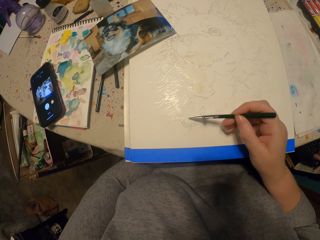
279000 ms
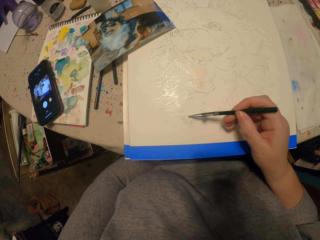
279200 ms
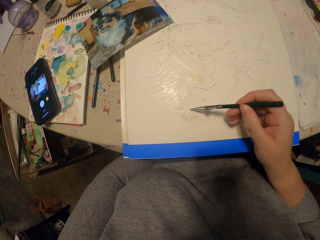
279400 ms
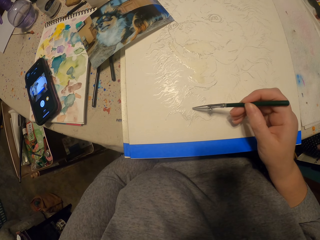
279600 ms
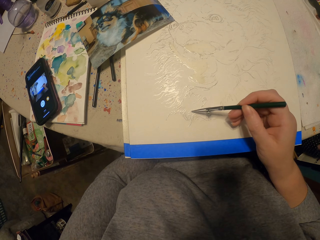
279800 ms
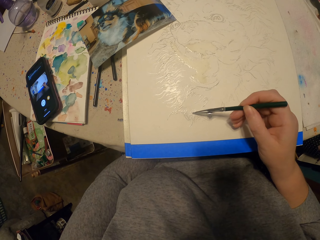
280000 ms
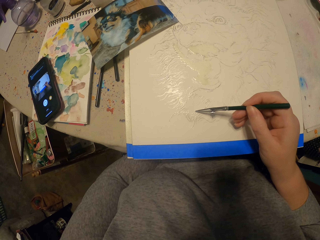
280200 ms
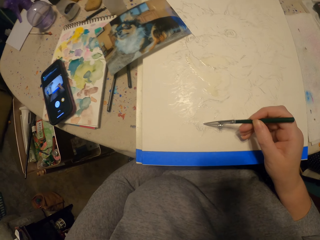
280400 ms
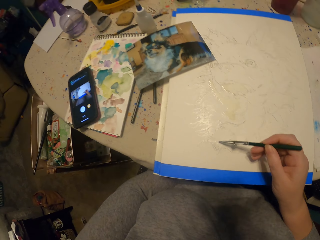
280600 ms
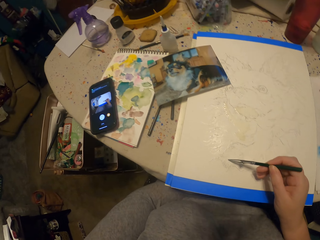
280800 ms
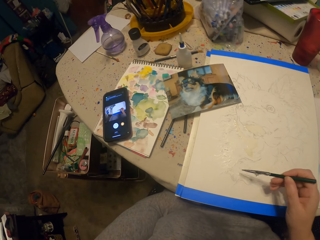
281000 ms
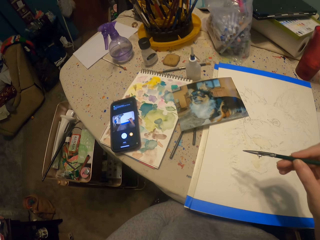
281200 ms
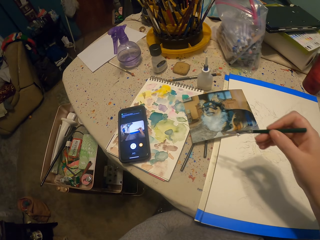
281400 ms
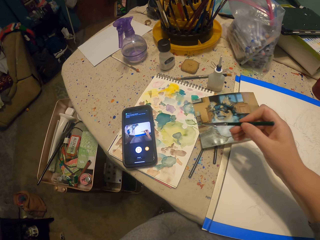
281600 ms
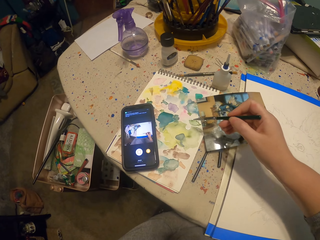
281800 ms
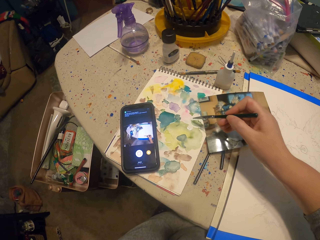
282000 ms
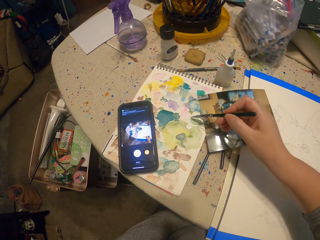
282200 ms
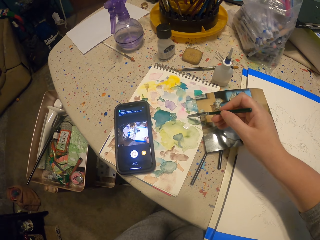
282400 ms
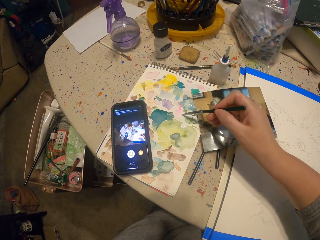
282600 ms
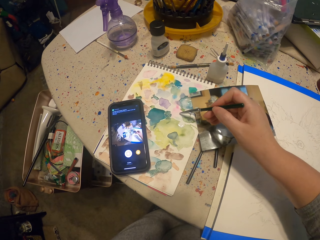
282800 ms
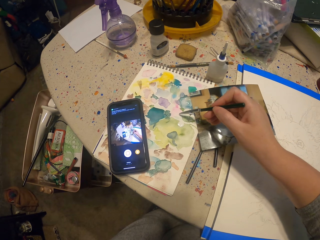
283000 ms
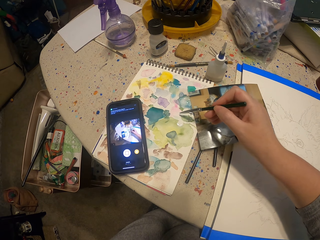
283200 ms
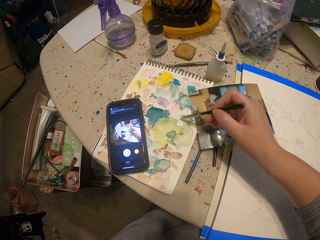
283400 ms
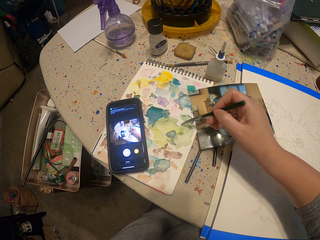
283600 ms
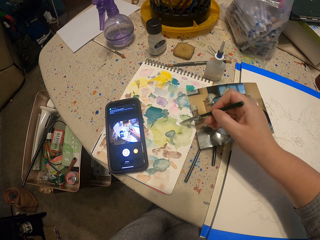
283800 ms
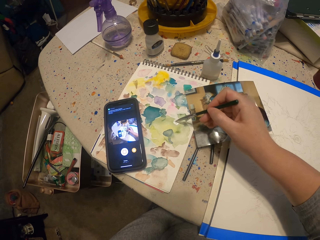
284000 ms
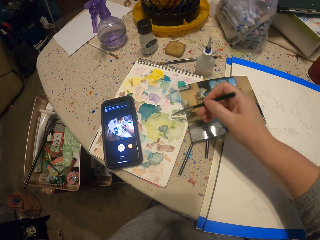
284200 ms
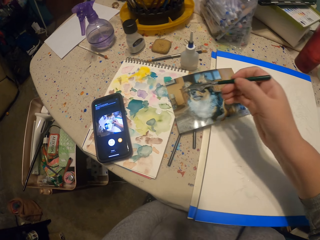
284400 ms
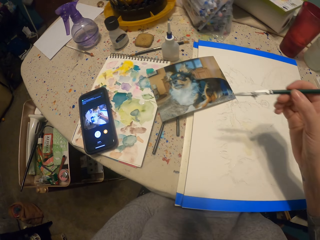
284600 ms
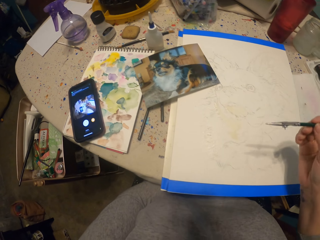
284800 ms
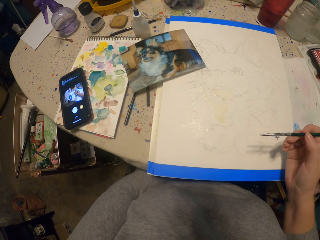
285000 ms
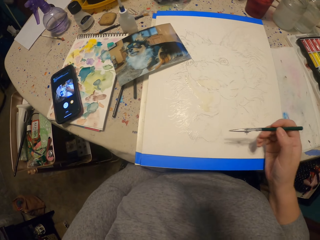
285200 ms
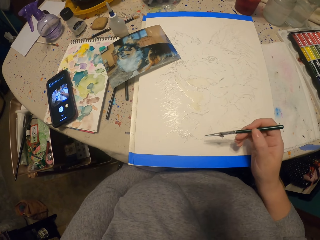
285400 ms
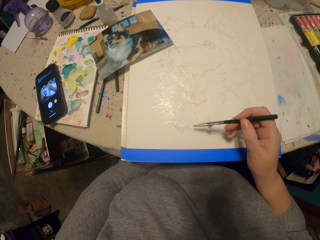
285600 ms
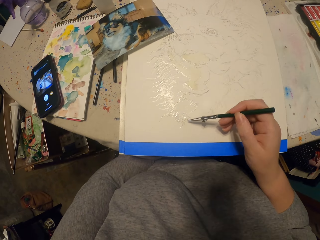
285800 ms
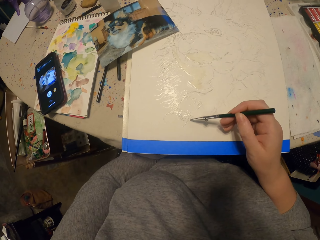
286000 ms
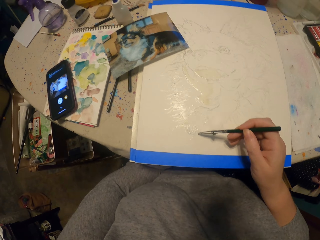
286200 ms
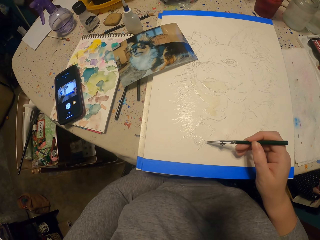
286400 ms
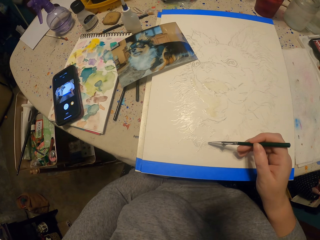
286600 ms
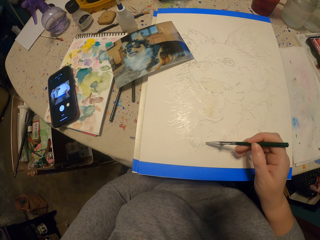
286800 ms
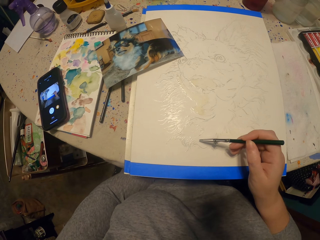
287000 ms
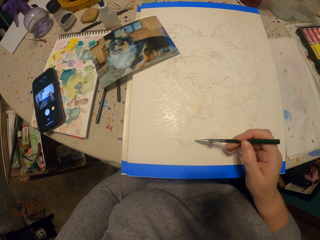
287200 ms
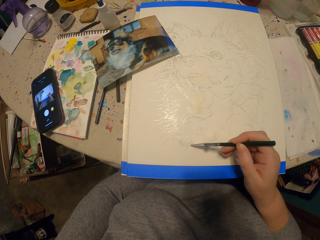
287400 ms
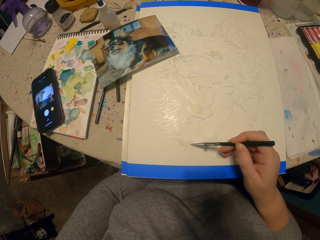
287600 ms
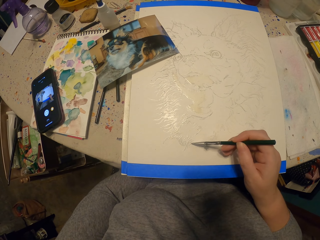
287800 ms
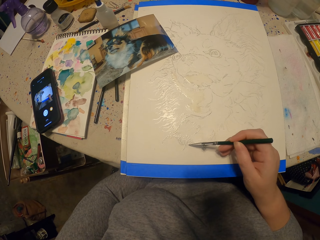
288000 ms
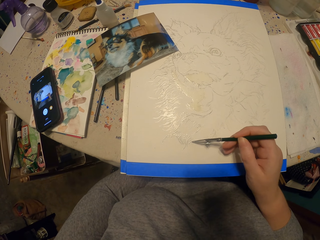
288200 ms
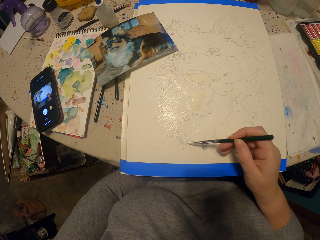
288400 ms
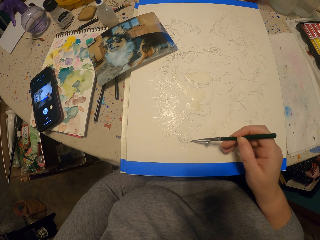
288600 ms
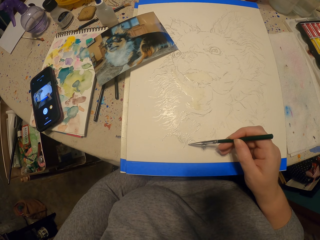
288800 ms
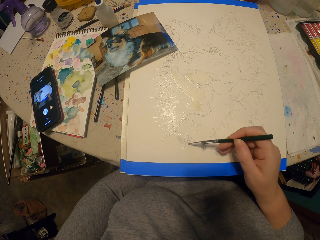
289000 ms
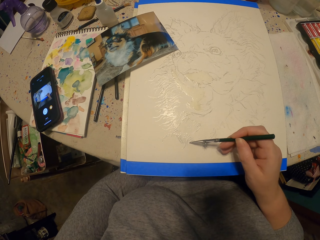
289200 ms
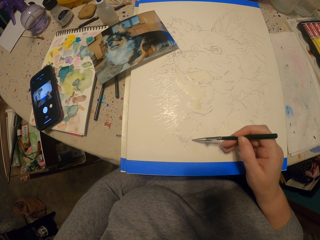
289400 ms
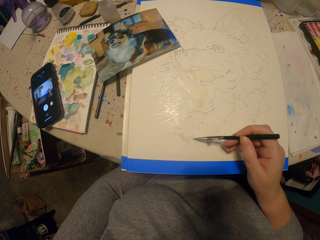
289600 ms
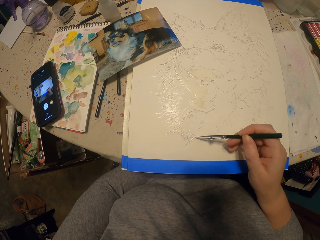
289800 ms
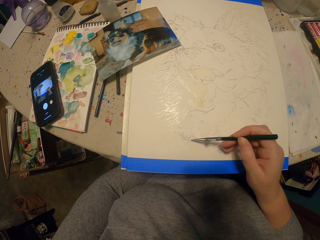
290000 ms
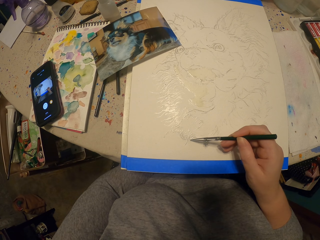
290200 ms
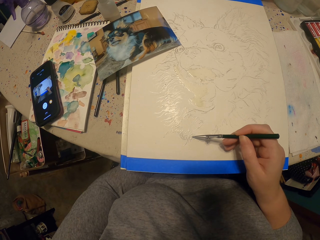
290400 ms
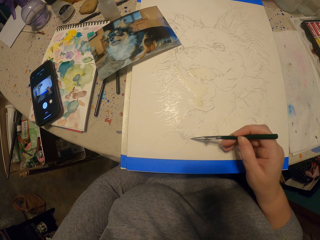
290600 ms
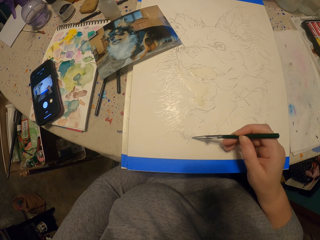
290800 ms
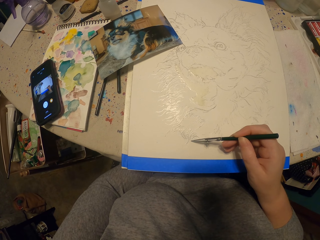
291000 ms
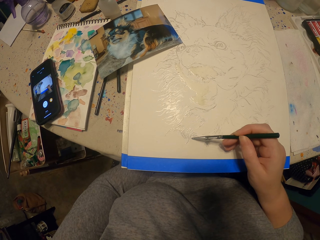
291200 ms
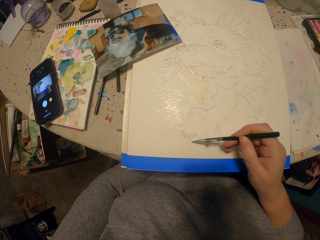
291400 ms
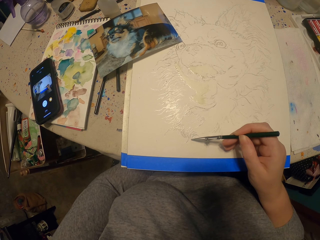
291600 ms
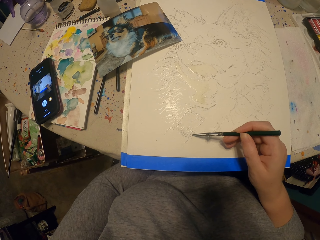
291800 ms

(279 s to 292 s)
The camera wearer paints a picture. They dip the painting pencil in the ink. They paint the picture.

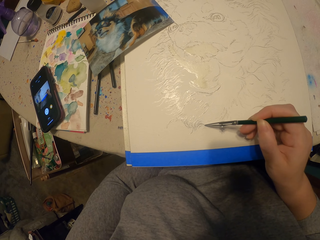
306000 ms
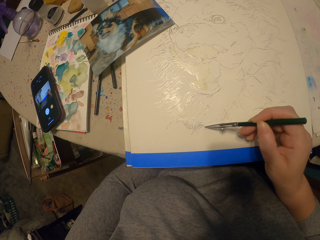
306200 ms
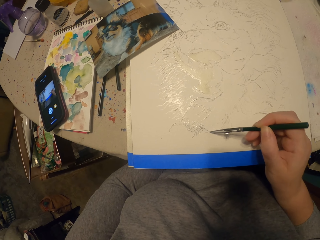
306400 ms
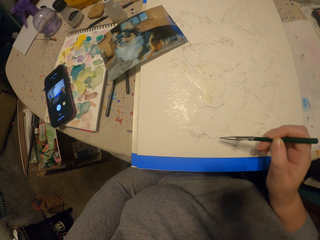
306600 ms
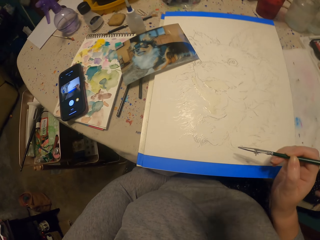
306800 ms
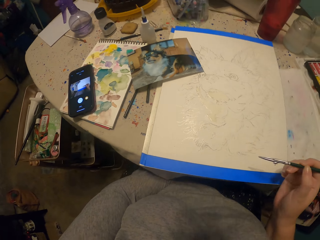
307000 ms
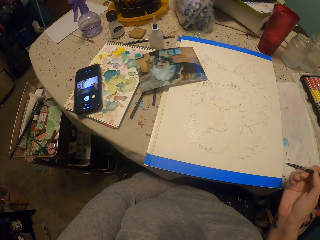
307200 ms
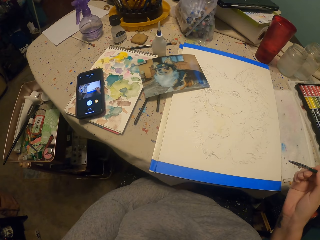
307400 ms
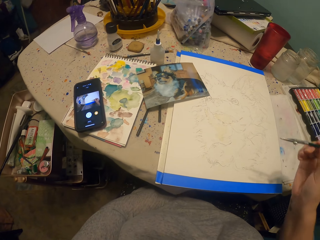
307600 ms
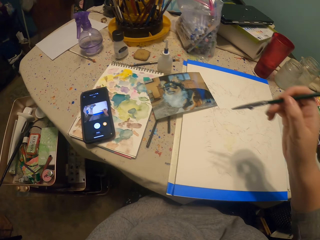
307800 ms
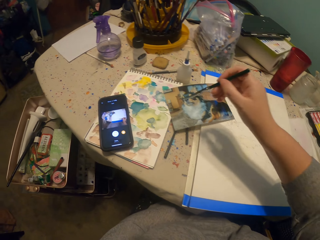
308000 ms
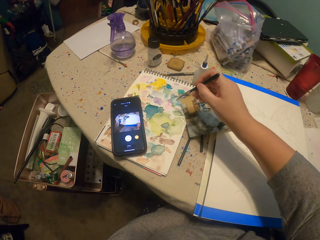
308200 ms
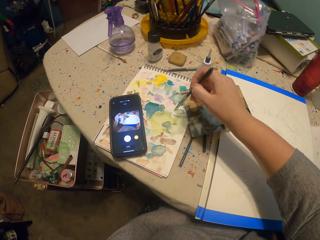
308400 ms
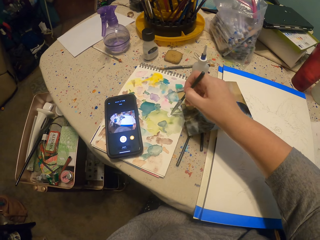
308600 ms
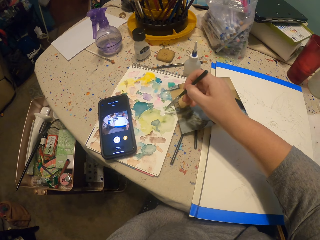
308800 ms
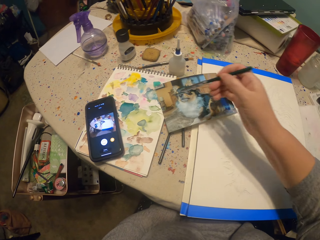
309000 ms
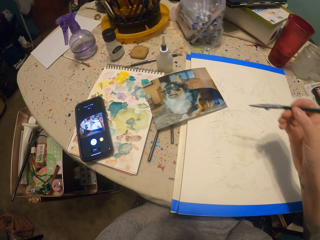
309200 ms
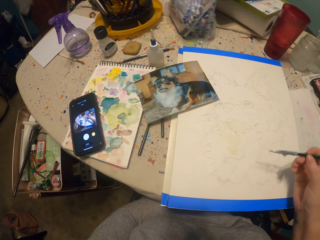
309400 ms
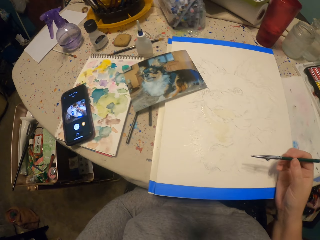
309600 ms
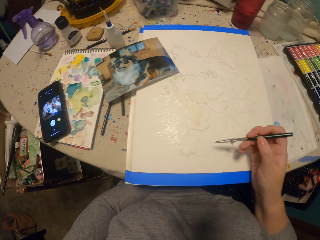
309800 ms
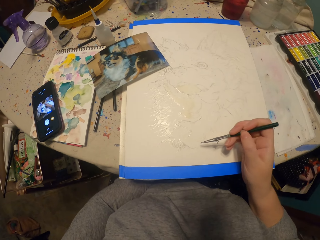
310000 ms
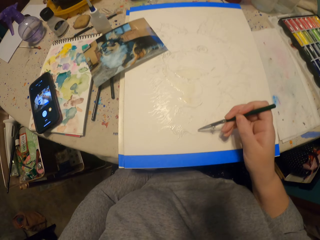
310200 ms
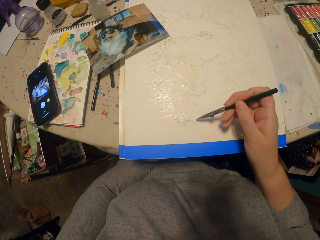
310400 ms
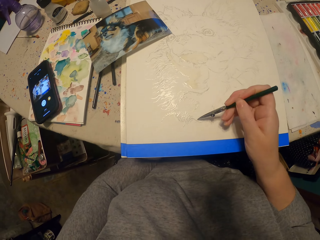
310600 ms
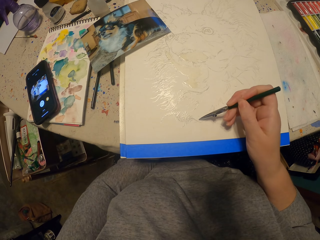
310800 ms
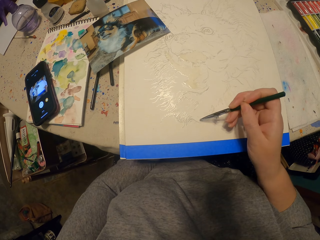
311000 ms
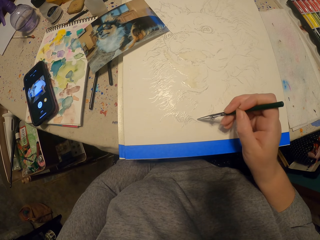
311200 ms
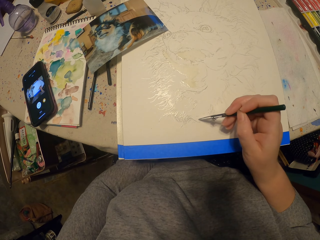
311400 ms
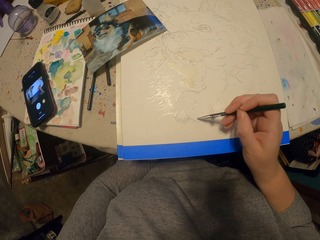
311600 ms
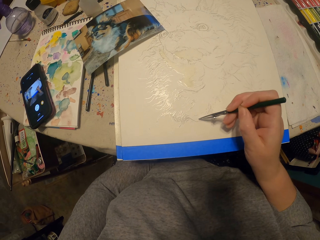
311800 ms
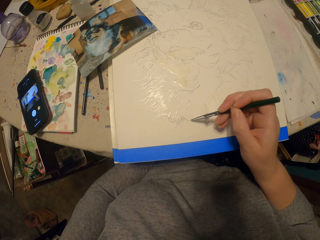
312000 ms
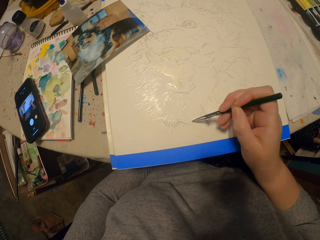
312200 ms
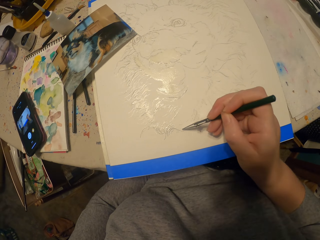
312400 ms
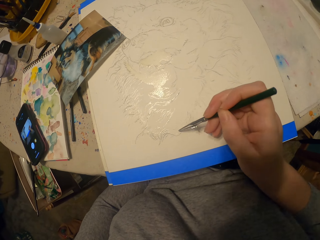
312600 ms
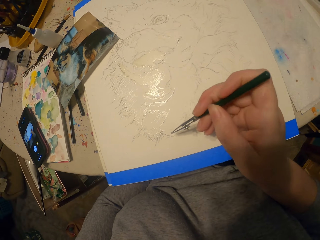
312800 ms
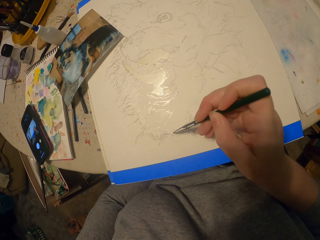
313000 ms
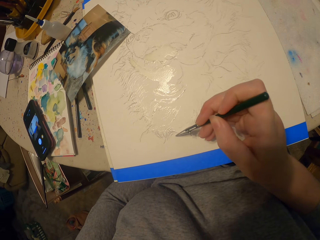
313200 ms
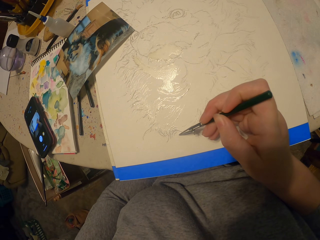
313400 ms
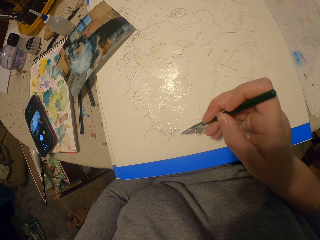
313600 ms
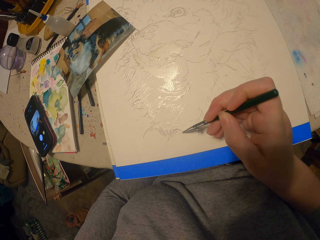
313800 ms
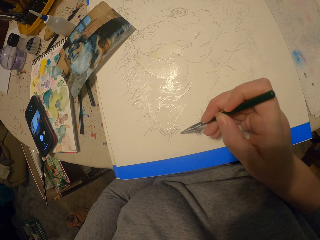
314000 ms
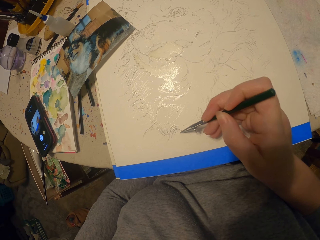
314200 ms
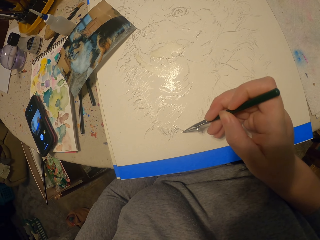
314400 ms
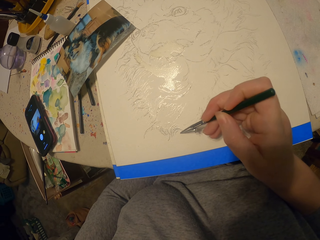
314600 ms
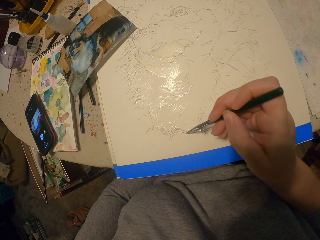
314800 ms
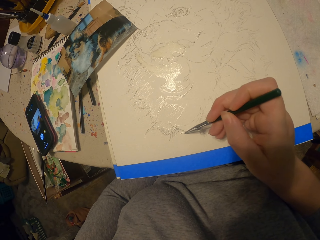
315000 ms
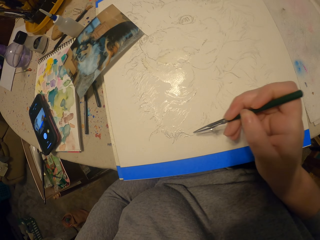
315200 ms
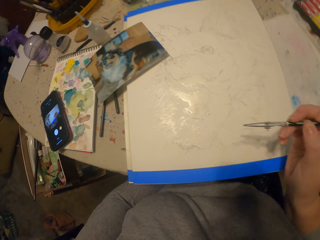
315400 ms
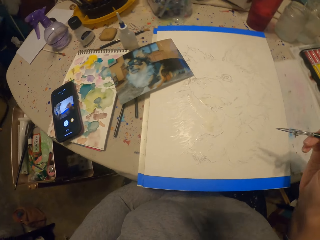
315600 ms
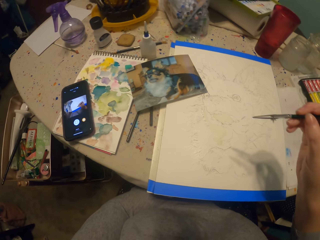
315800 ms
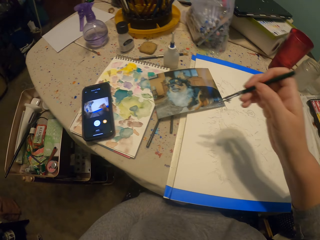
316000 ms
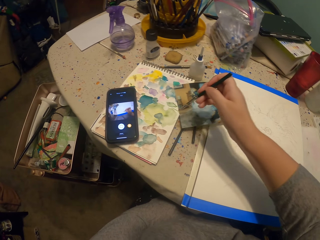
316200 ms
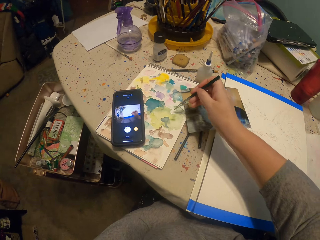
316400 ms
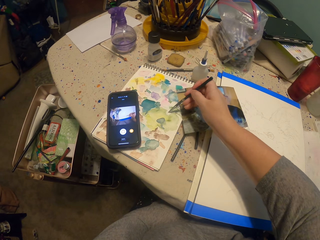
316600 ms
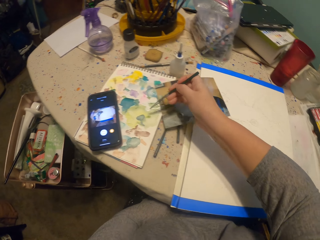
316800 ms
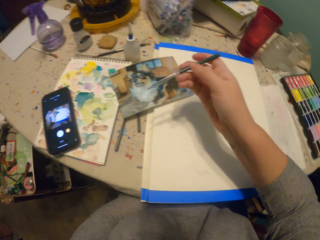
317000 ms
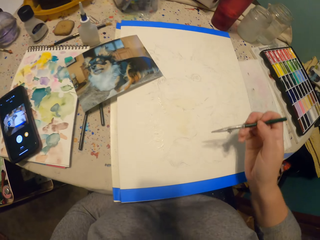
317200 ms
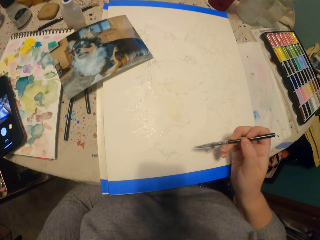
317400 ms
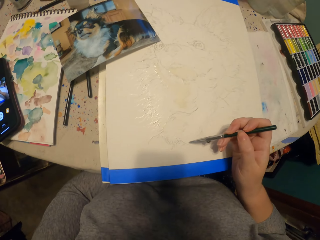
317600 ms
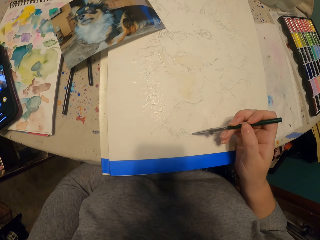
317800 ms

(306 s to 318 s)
The camera wearer moves the painting pencil away from the picture. They dip the pencil in the ink. They paint the picture. They move the painting pencil away from the picture. They dip the pencil in the ink.
